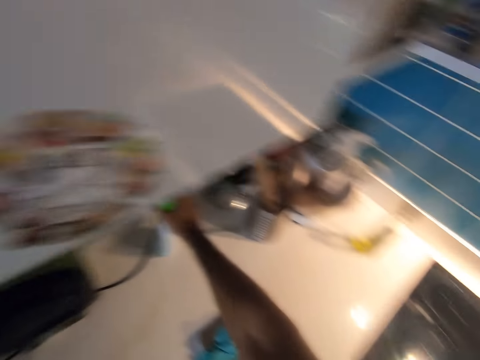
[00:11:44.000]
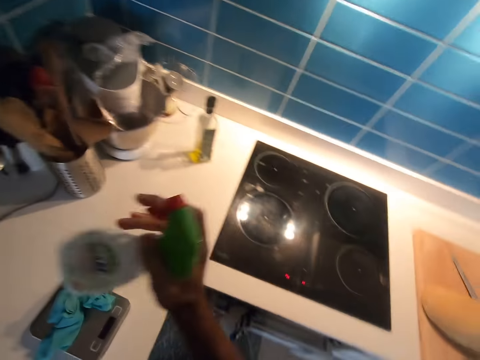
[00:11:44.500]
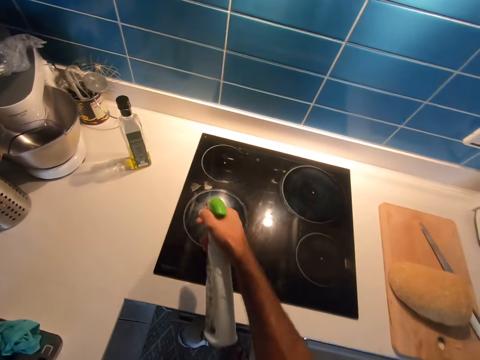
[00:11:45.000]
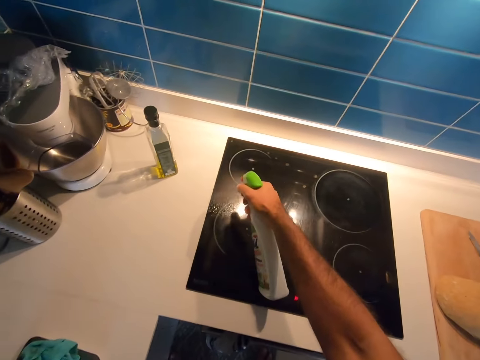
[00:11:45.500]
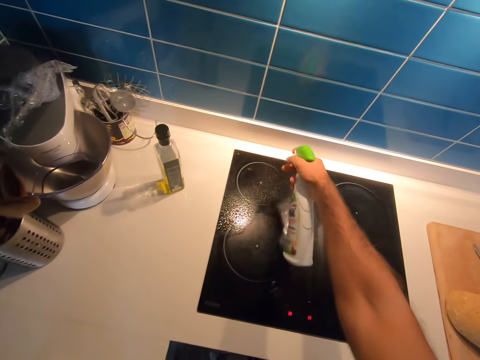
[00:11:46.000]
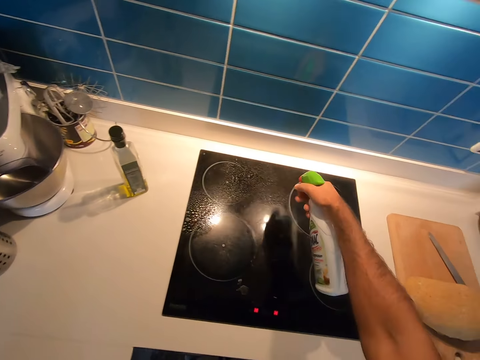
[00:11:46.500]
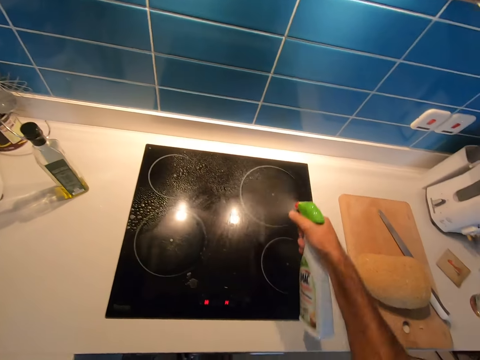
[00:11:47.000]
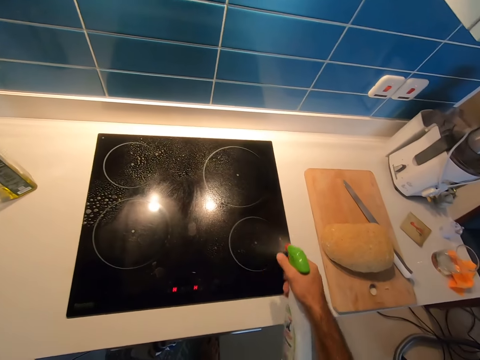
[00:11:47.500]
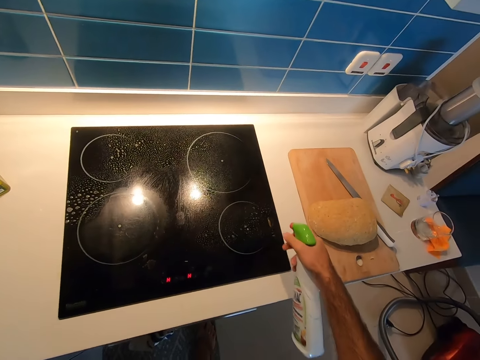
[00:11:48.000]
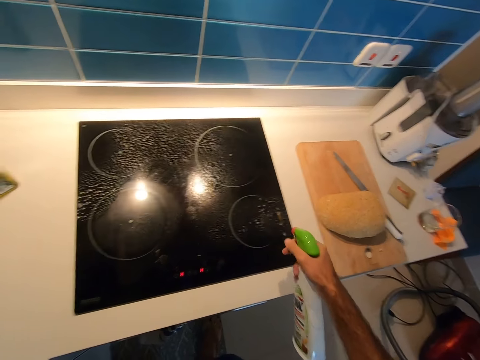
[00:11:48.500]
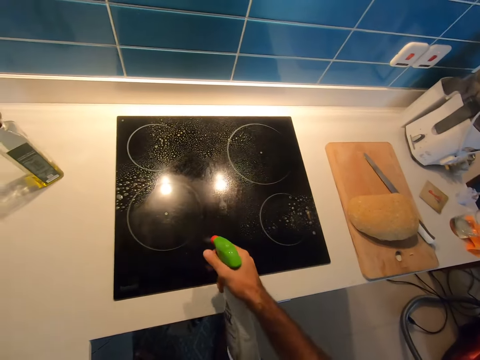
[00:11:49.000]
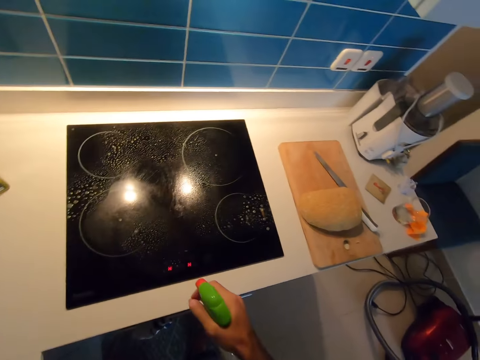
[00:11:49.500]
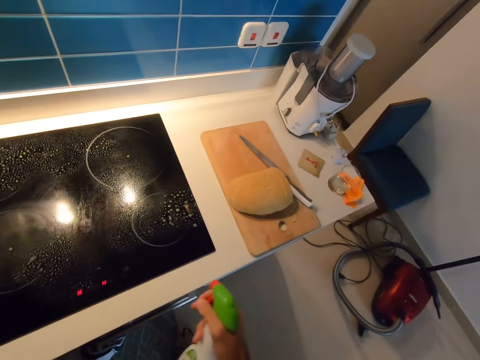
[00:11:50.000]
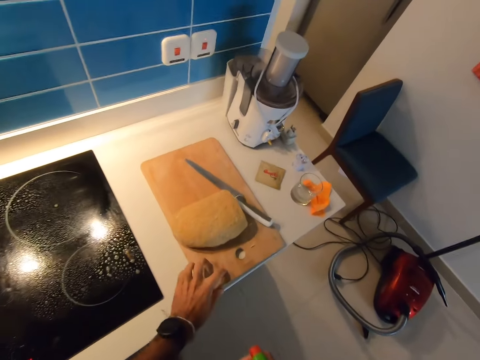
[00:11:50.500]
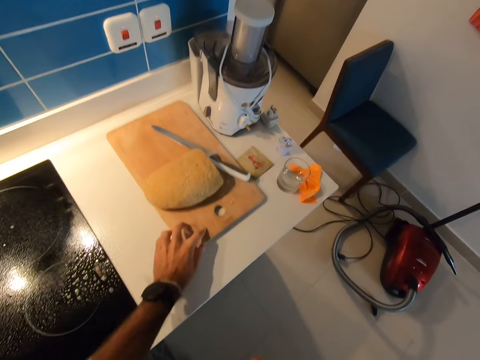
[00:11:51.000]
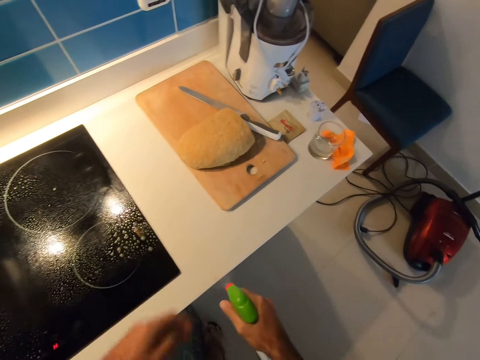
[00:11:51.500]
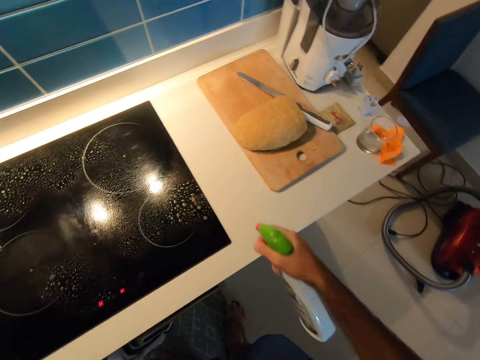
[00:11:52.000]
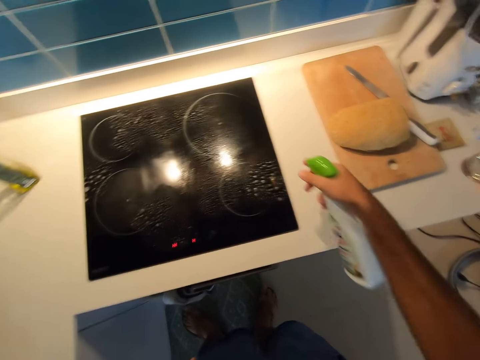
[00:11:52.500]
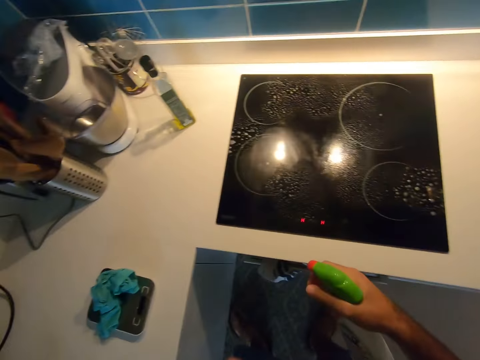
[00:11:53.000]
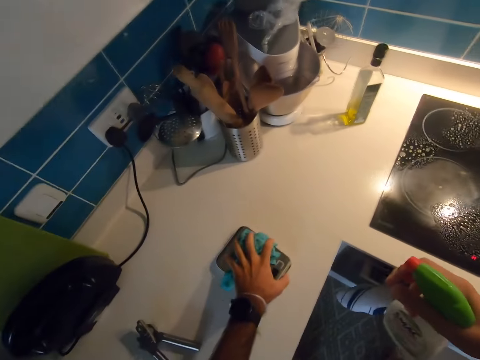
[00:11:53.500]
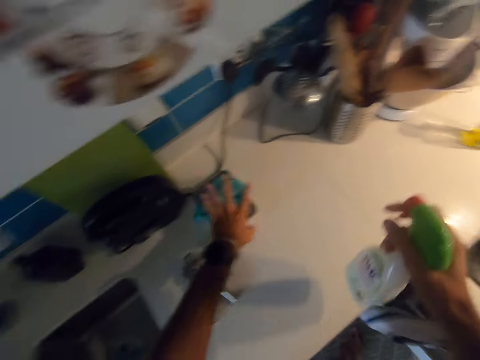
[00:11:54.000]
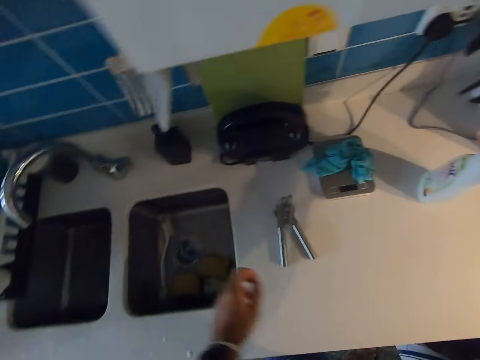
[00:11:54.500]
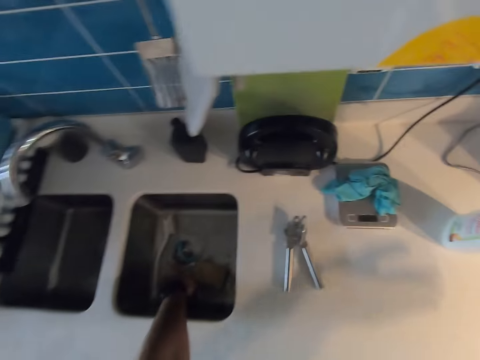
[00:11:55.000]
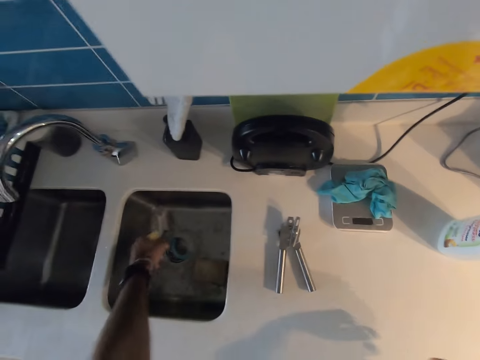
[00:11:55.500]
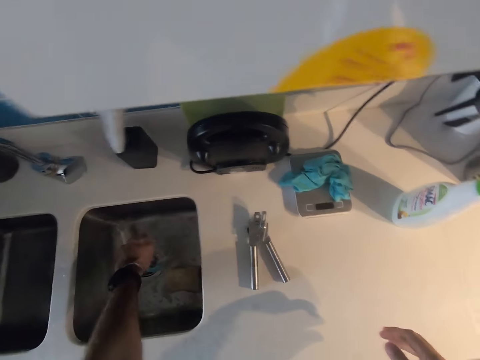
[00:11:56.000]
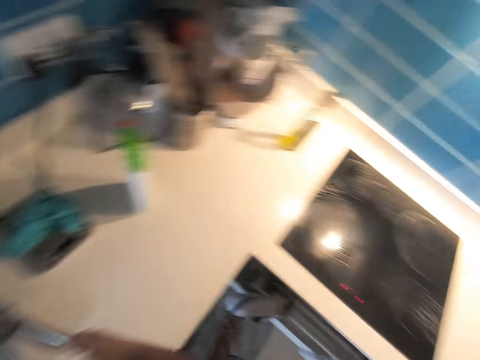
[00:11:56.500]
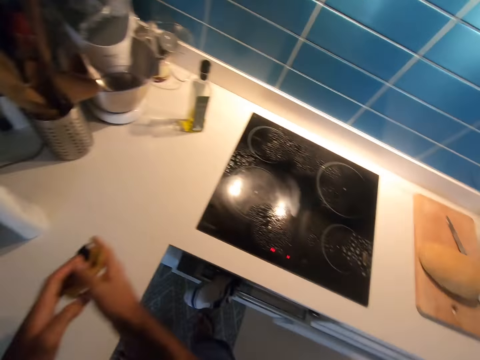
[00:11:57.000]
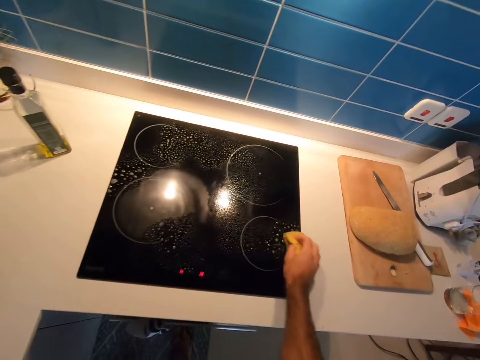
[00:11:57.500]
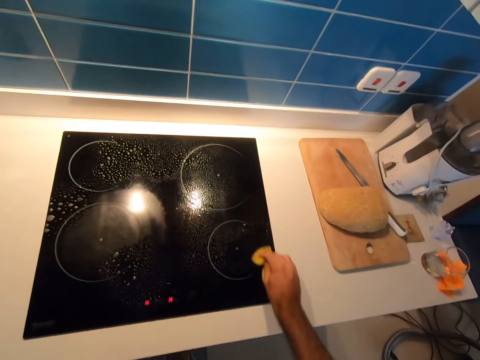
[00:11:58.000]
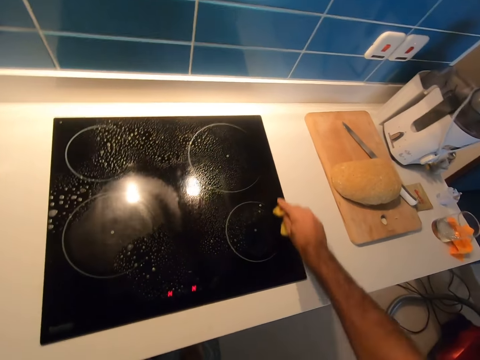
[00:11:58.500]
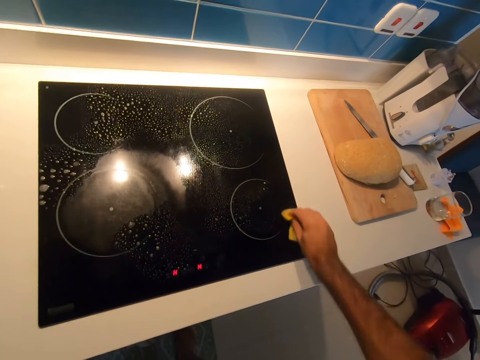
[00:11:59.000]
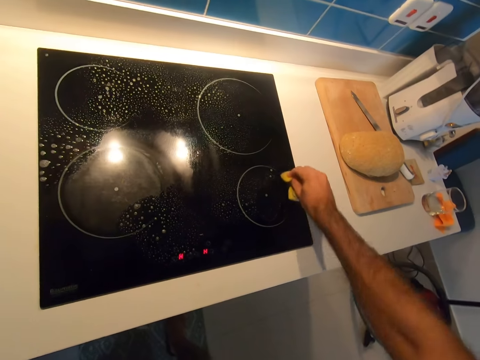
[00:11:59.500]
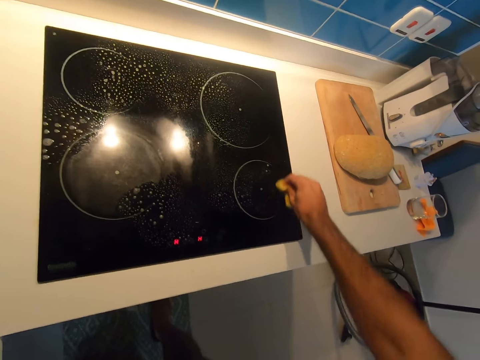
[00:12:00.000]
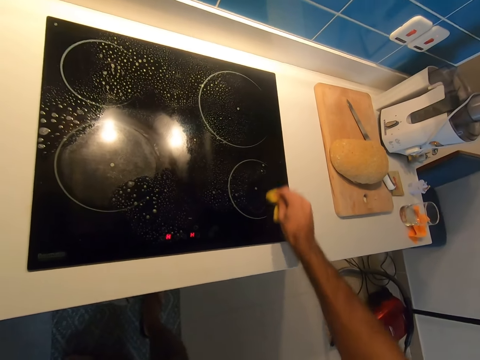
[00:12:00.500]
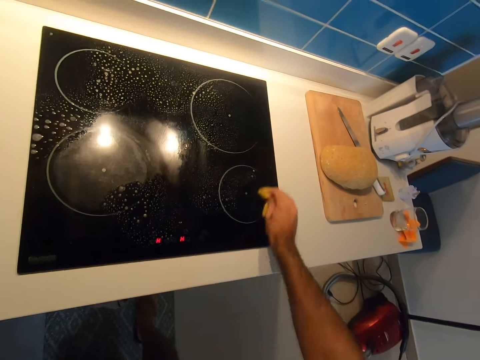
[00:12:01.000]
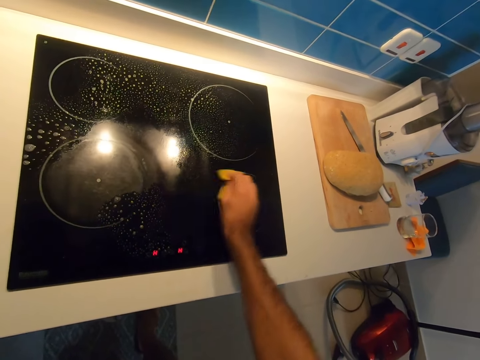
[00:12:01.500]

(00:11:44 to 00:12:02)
The camera wearer picks up a can from the countertop. They spray the electric cooktop. They move the chopping board. They spray the countertop. They spray the kitchen countertop. They move a machine on the countertop. They place the can on the countertop. They move a sponge and squeeze the sponge. They pick up the cleaning sponge. They wipe the electric cooktop with the sponge.

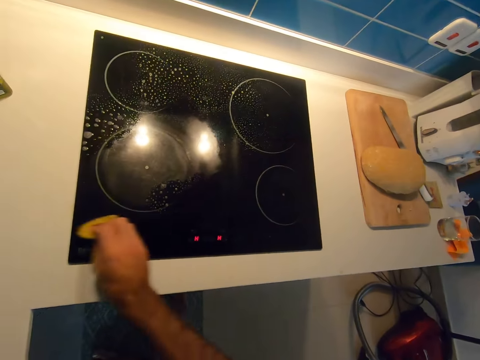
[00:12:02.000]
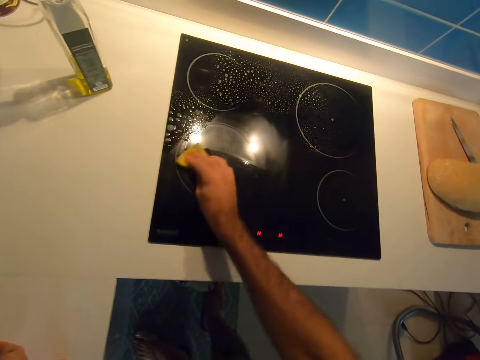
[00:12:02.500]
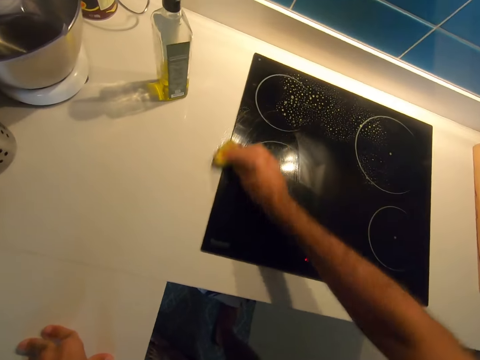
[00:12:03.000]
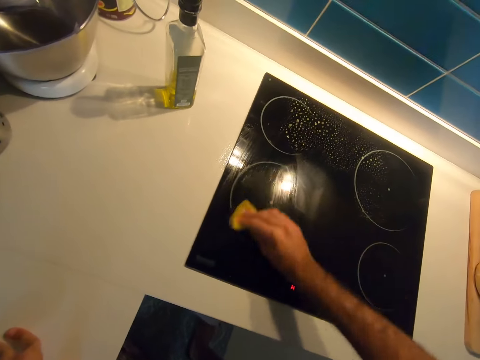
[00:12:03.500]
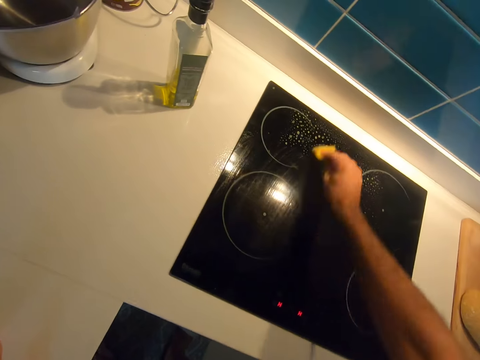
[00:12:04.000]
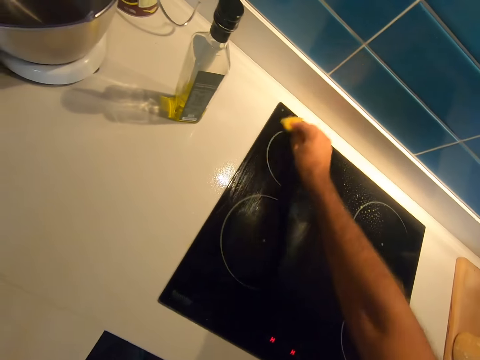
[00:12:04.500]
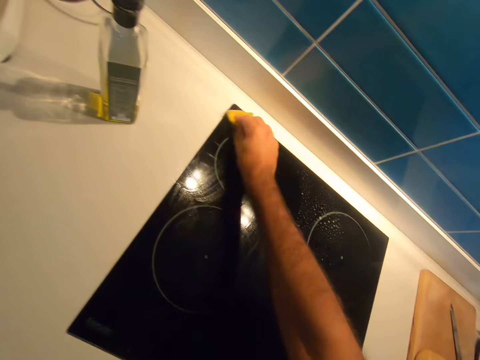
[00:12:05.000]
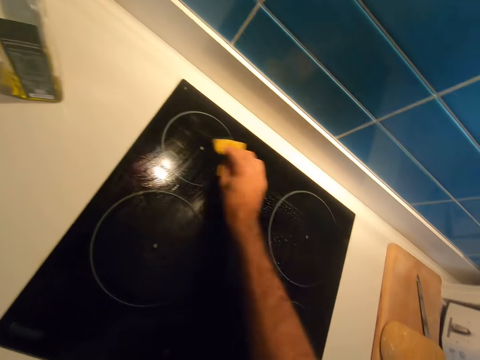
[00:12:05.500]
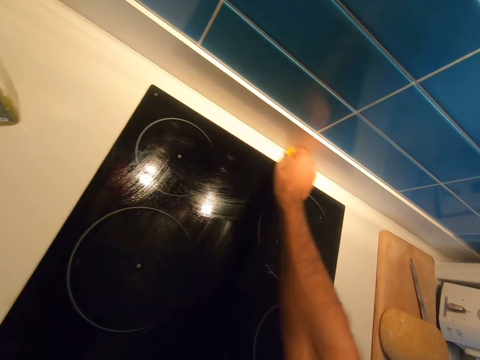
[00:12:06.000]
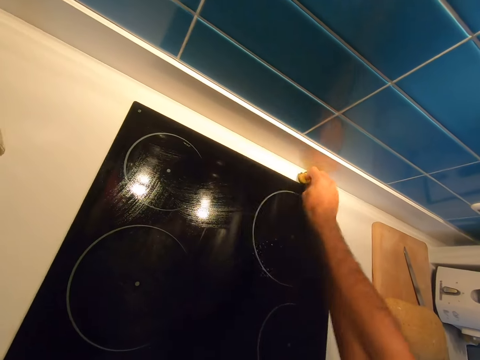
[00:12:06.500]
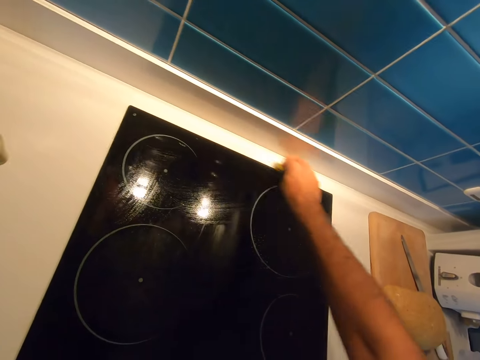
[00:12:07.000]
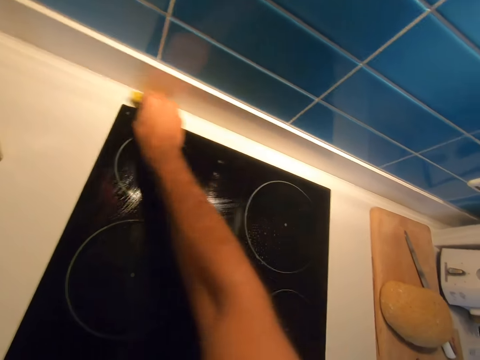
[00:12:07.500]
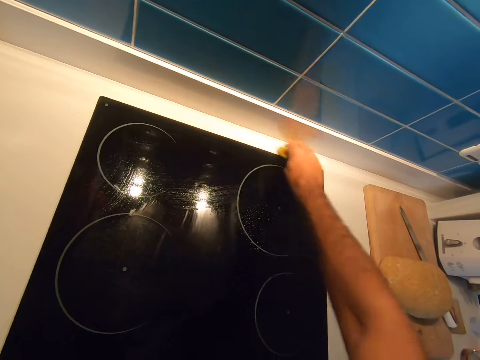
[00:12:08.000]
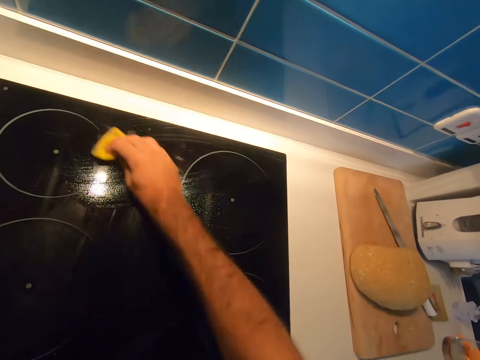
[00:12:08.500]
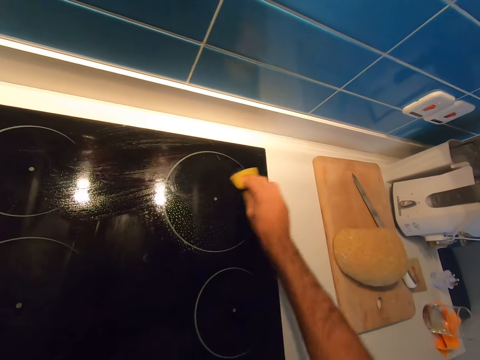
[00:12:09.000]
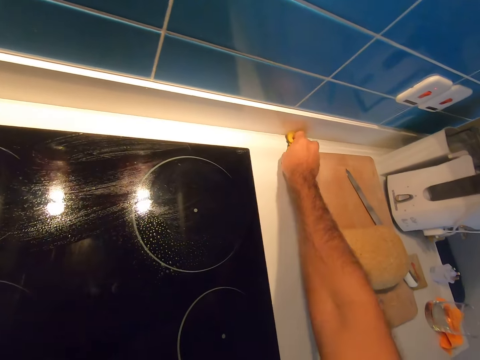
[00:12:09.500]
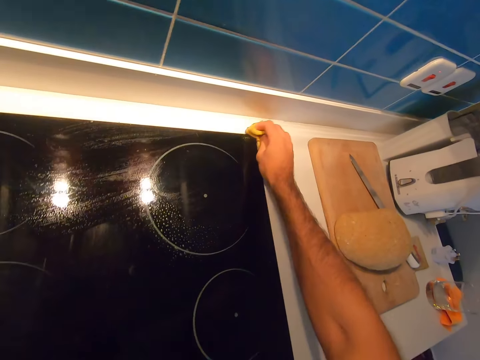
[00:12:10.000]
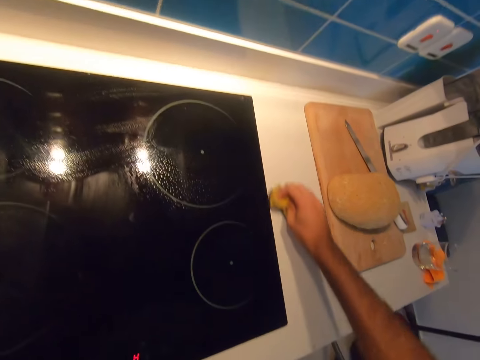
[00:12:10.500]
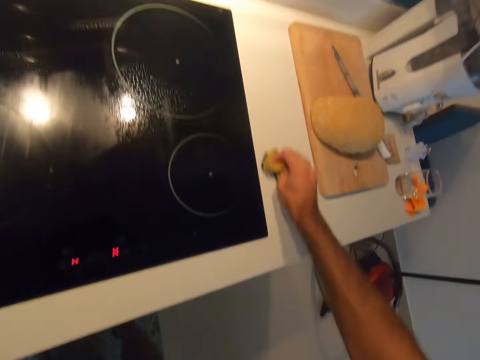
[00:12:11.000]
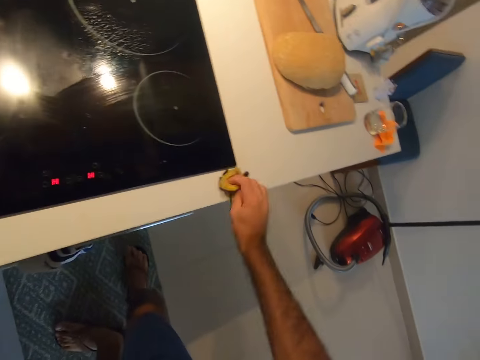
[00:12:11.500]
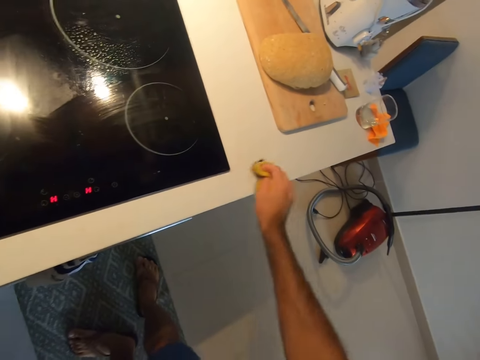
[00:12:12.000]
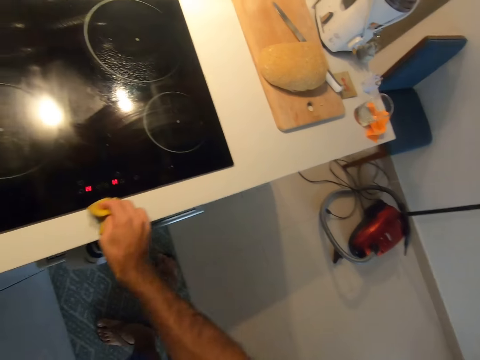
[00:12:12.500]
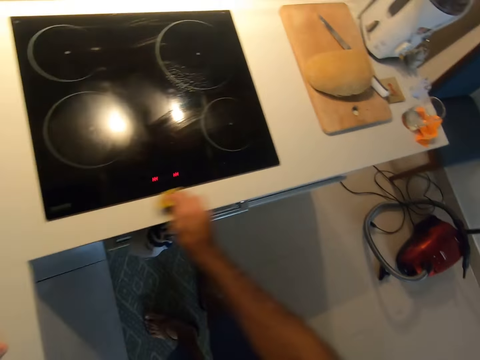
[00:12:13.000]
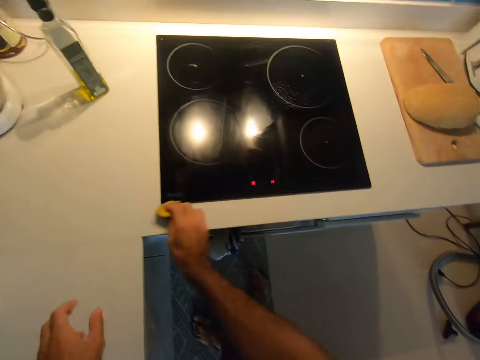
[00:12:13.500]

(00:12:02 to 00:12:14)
The camera wearer wipes the countertop with a sponge.
